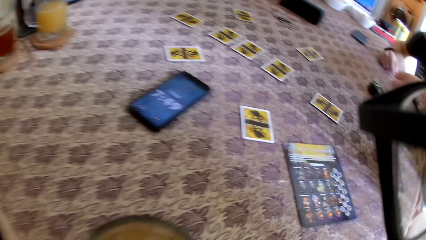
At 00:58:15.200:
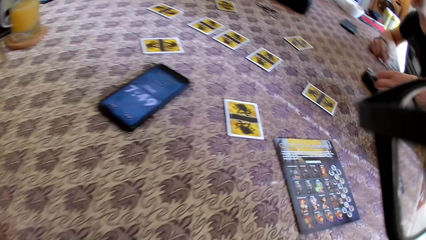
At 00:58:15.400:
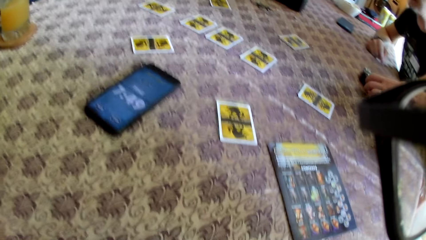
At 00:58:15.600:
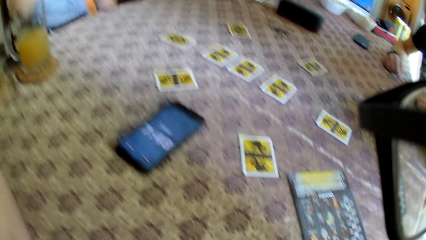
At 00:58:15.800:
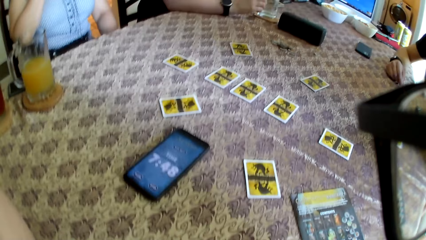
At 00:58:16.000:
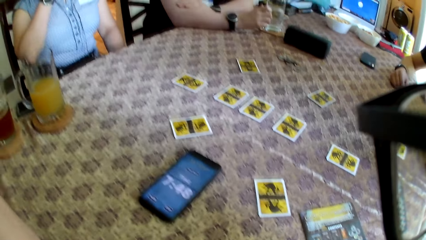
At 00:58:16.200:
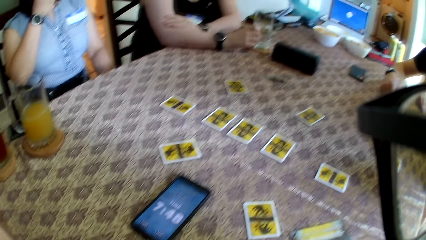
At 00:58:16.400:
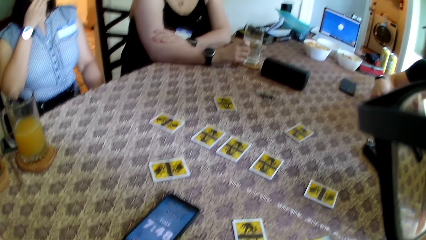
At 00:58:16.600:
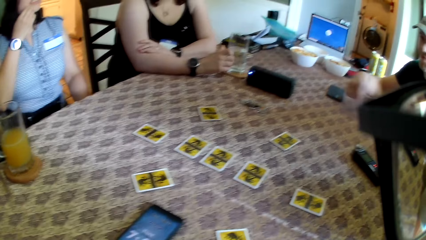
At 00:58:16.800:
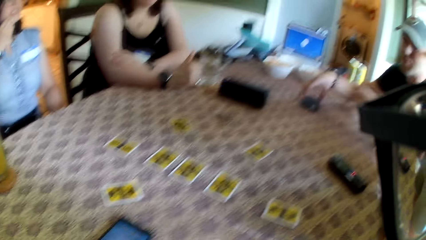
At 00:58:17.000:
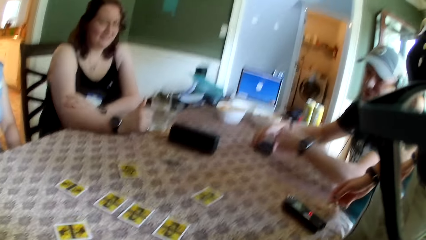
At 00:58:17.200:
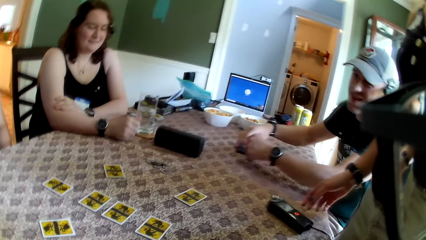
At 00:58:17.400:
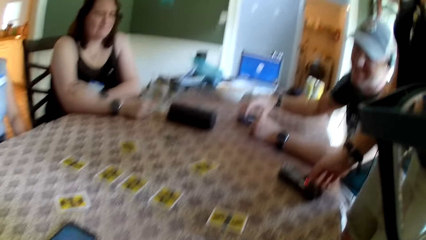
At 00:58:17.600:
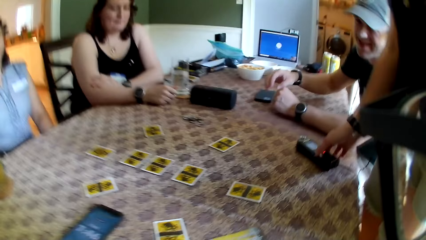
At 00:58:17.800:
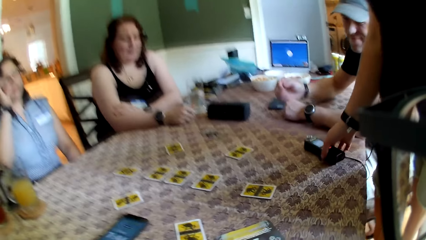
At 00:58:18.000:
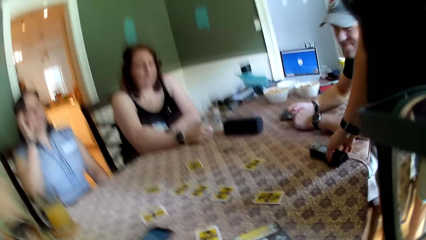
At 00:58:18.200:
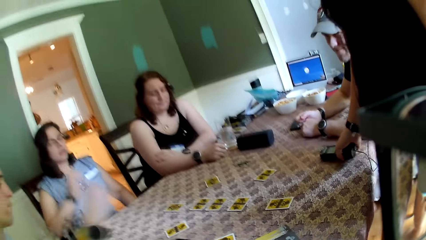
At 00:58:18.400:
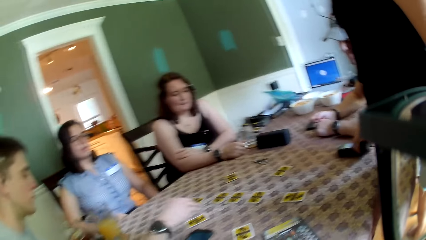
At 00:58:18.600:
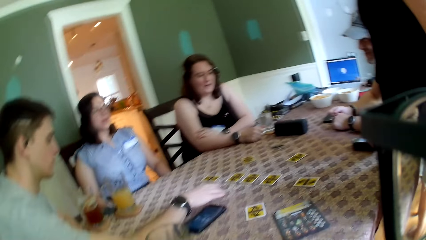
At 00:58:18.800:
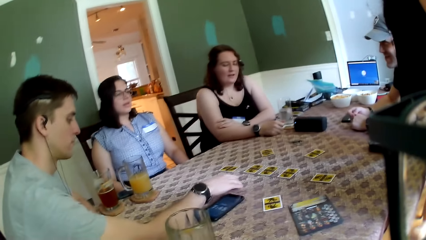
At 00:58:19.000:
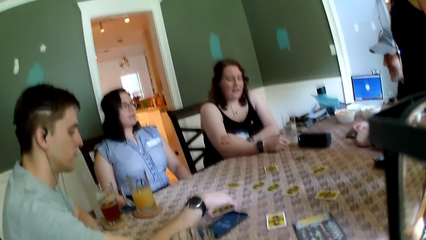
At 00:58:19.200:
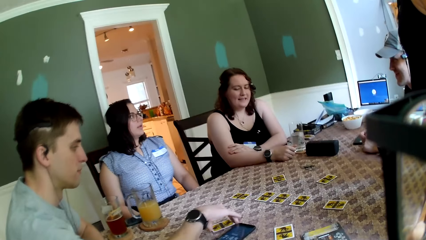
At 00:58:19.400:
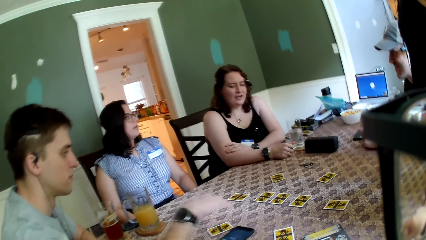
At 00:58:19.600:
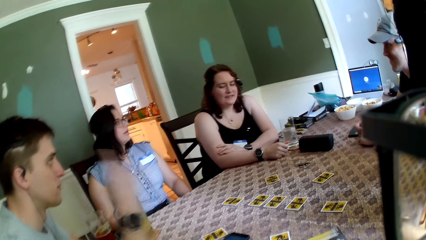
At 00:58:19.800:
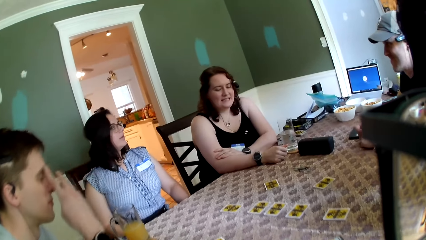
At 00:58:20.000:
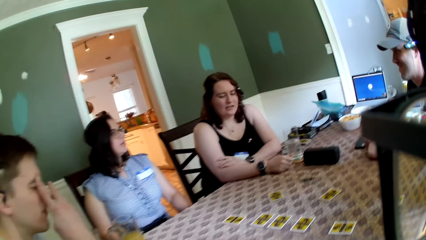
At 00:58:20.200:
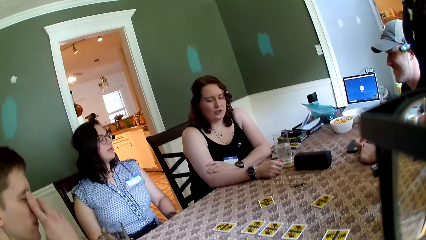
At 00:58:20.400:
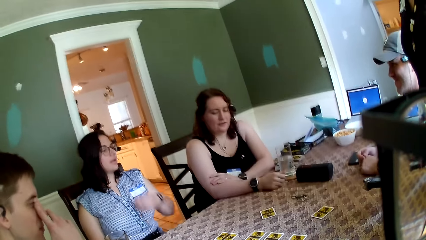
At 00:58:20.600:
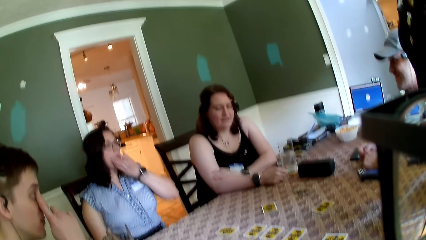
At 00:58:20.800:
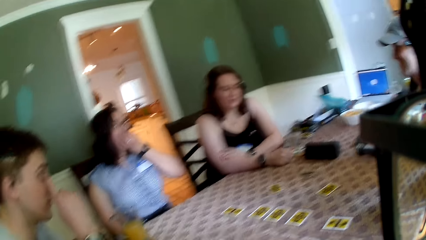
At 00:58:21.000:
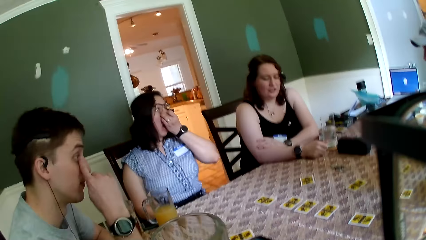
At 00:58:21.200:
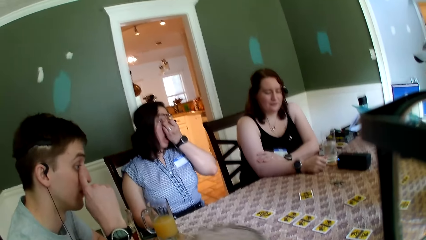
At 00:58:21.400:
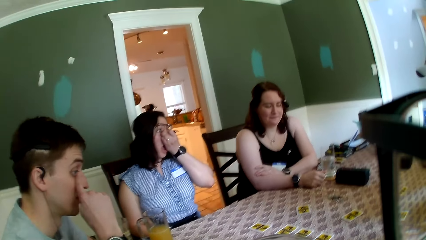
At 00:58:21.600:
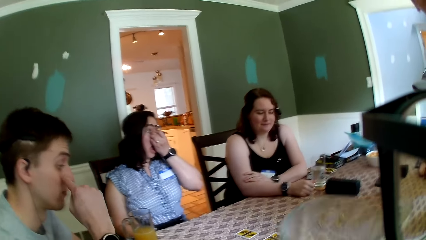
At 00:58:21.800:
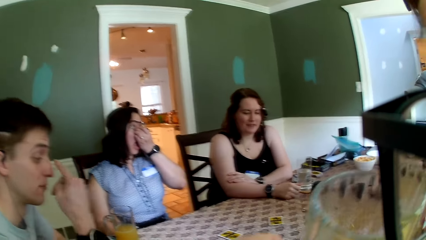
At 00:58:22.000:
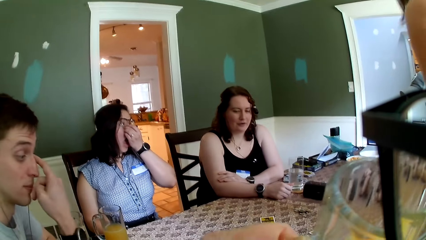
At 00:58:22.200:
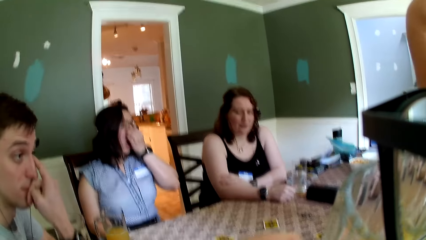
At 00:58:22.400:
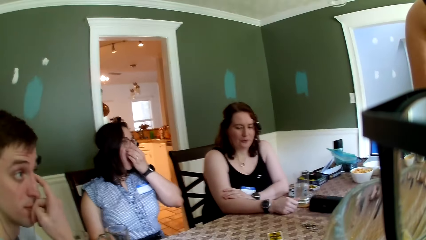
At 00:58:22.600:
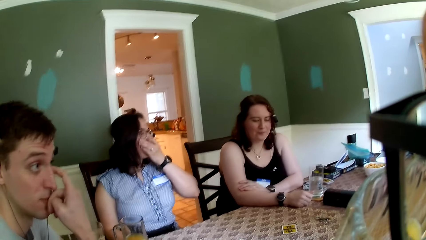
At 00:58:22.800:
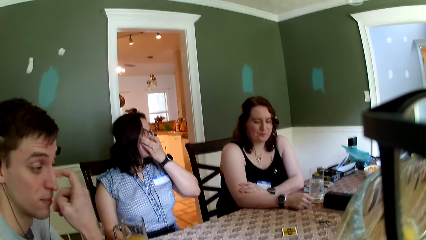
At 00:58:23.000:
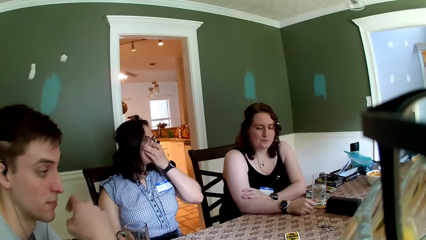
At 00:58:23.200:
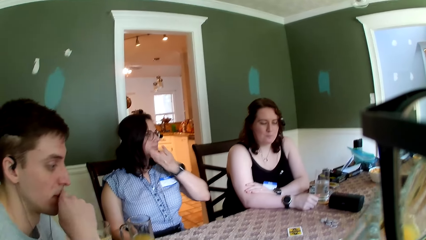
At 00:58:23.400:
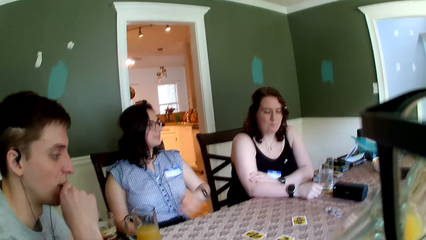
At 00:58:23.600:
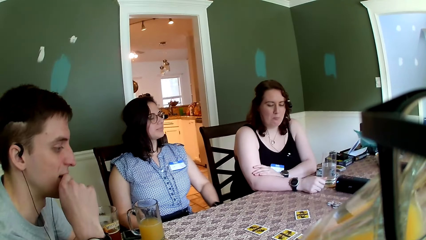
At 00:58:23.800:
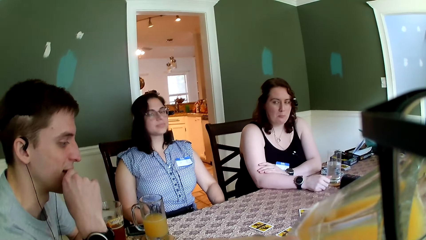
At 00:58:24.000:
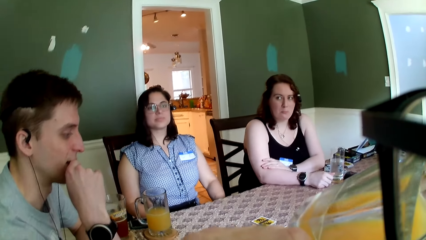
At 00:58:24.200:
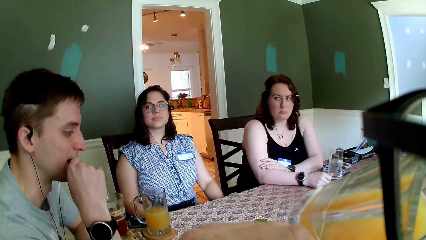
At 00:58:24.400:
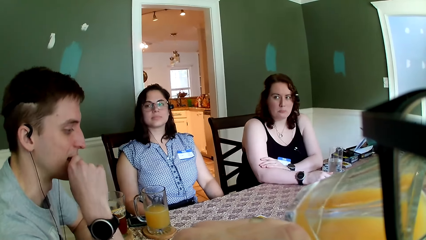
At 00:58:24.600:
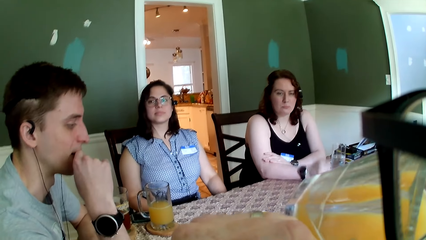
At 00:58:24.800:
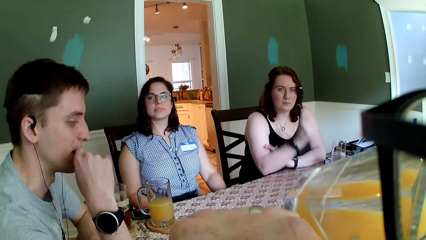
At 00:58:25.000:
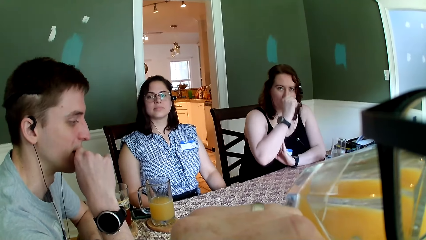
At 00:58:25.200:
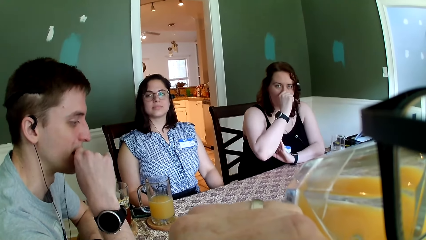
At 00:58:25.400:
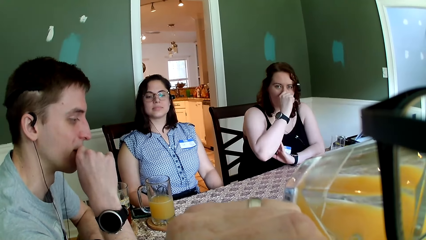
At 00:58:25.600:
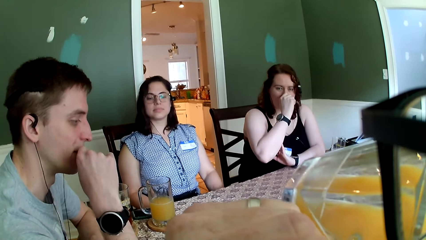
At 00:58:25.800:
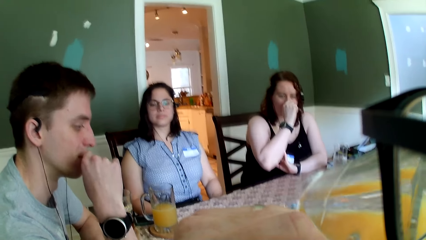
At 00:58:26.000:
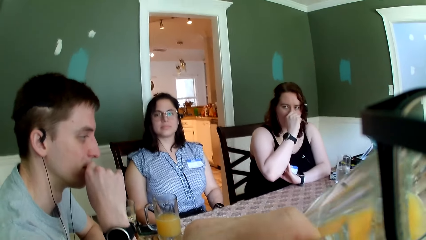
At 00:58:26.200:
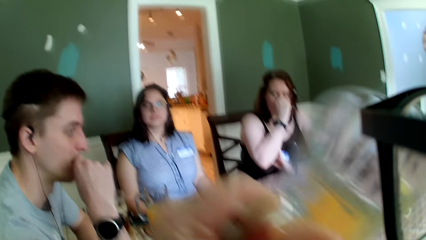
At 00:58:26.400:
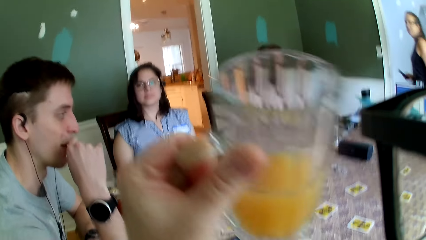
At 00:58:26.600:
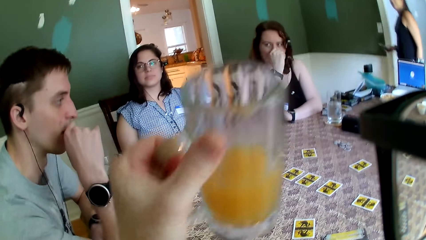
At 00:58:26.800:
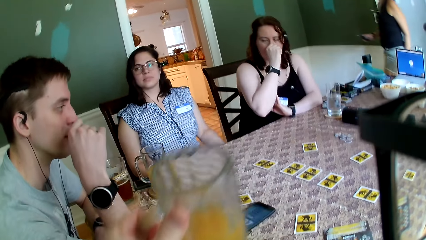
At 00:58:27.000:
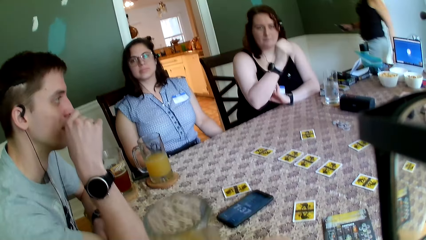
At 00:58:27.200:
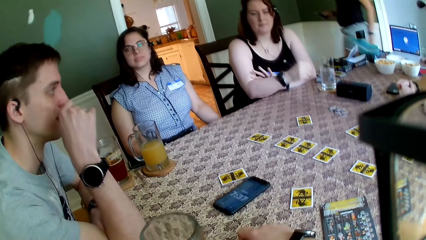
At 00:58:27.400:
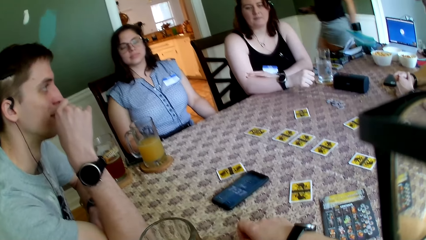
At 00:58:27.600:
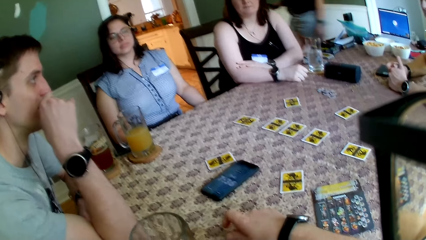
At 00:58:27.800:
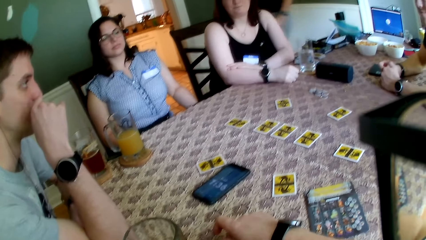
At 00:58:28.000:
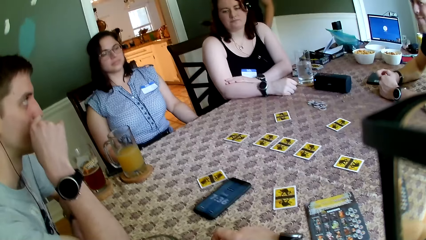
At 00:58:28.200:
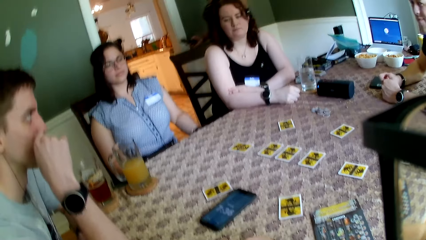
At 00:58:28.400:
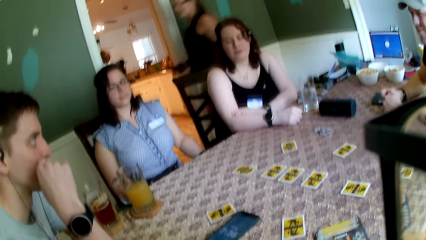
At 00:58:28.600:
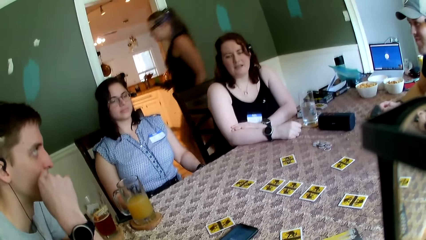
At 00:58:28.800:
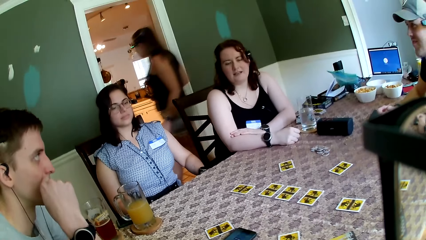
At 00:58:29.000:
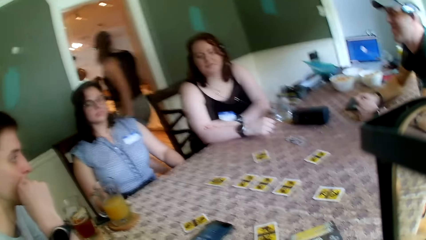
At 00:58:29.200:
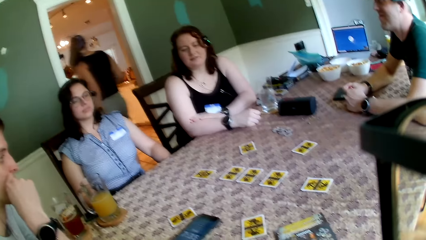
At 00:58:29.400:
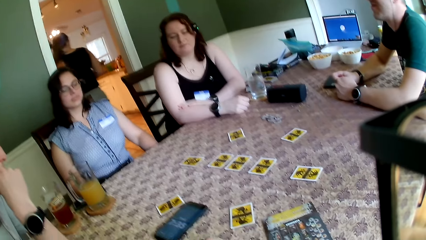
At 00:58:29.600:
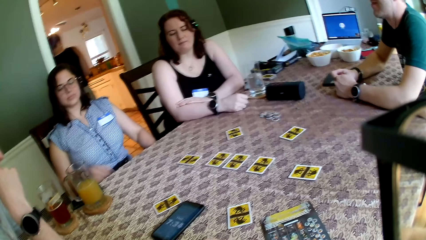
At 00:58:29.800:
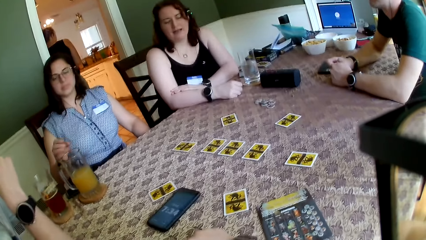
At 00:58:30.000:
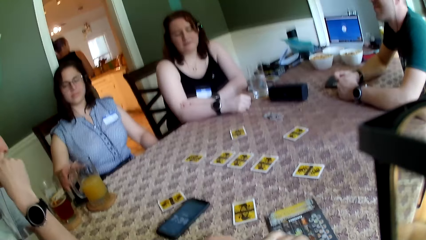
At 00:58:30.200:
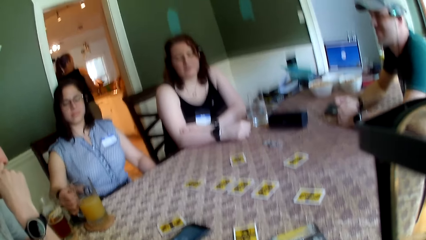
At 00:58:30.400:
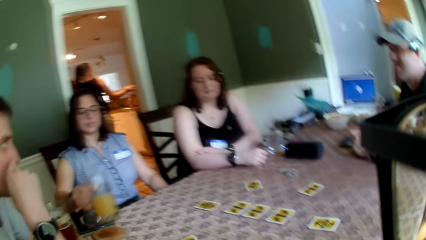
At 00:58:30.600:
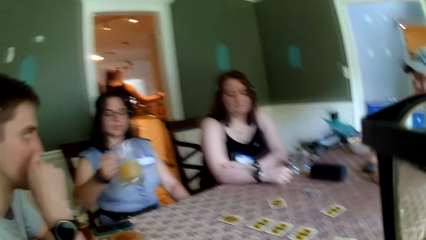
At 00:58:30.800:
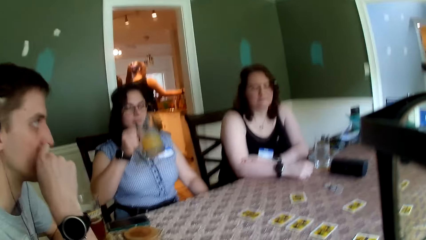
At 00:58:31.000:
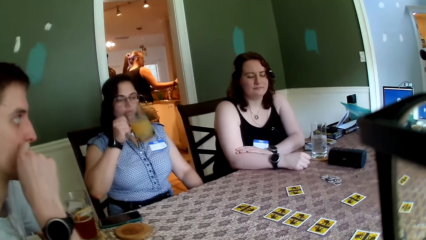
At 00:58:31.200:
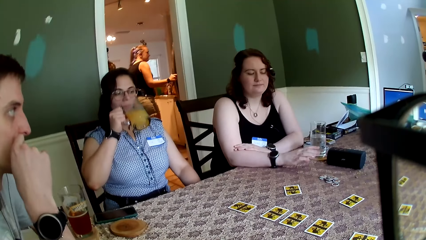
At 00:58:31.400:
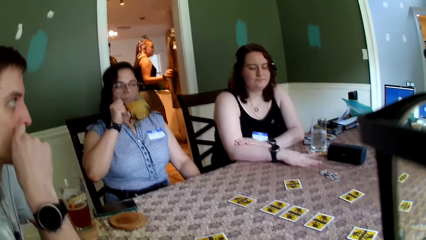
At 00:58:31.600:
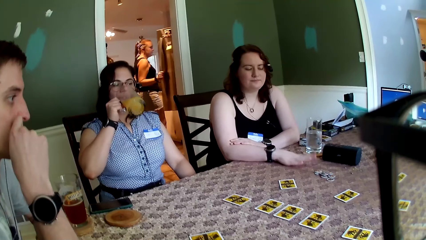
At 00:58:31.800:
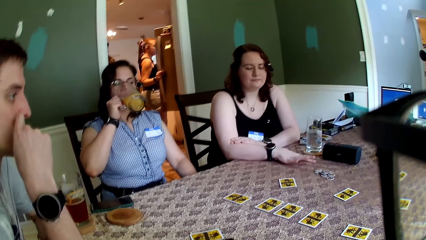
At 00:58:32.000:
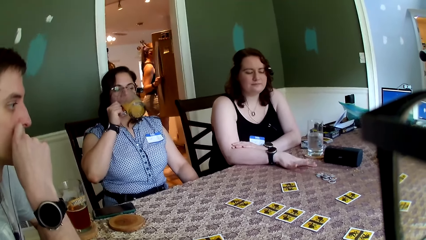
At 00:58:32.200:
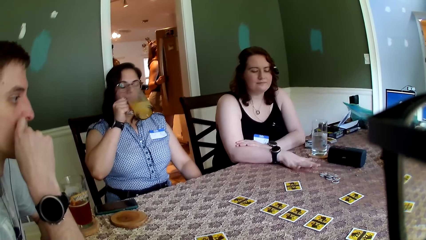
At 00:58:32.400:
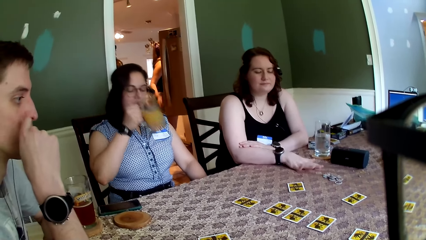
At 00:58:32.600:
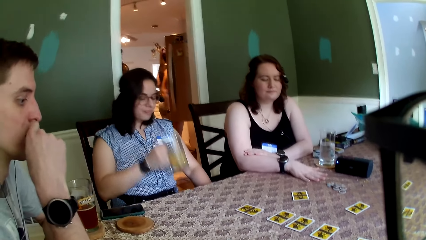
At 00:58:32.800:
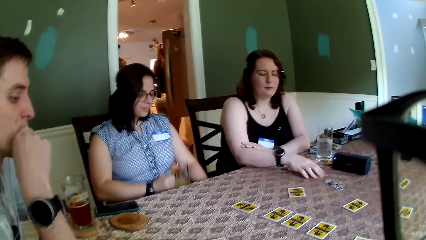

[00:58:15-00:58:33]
A woman interacts with a man. The camera wearer sits on a chair and looks around. The man moves a phone on the table with his right hand. The woman picks up a dictaphone on the table with her right hand. Another woman adjusts her pair of sunglasses with her right hand. Another man moves the role card on the table with his right hand. A third woman speaks to the group of people at the table. The other man touches his face with his right hand. The camera wearer picks up the glass of juice on the coaster with his left hand. The second woman touches her face with her left hand. The camera wearer drinks juice from the glass of juice in his left hand. The other man speaks to the group of people at the table. The third woman touches her face with her right hand. The first woman walks from a dining room to a kitchen. The camera wearer drops the glass of juice on the coaster with his left hand. The third woman speaks to the group of people at the table. The second woman picks up the glass of juice on a coaster with her right hand. The first woman opens a refrigerator with her right hand. The second woman drinks juice from the glass of juice in her right hand. A lady taps on the table.
